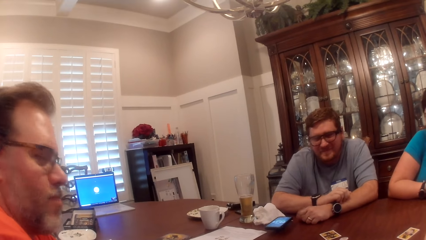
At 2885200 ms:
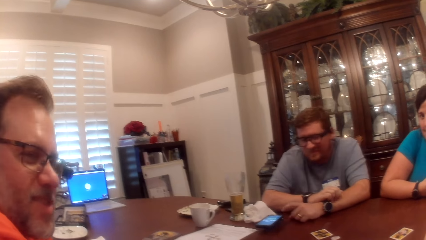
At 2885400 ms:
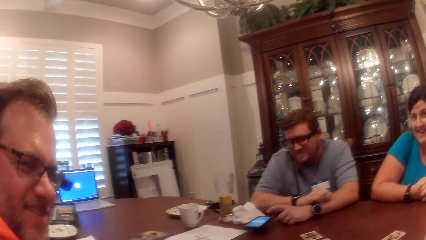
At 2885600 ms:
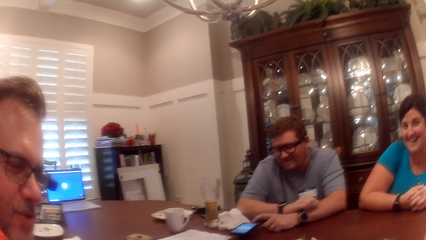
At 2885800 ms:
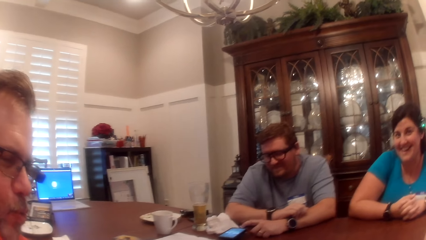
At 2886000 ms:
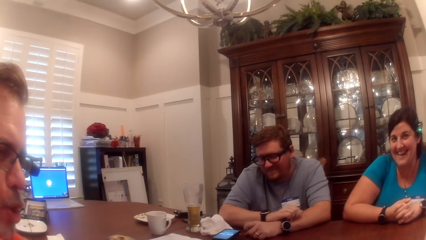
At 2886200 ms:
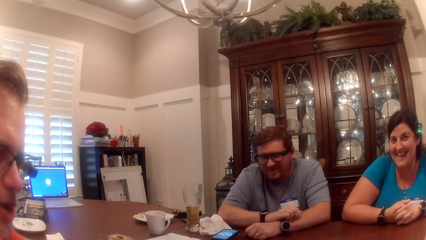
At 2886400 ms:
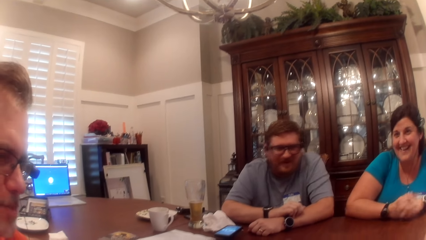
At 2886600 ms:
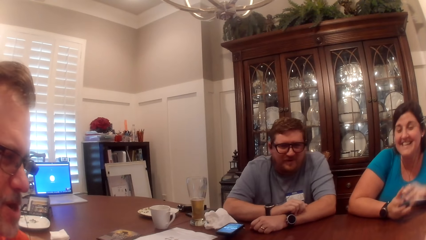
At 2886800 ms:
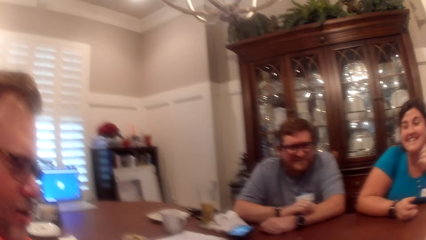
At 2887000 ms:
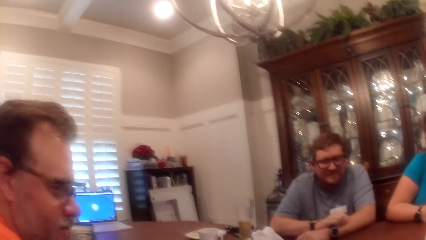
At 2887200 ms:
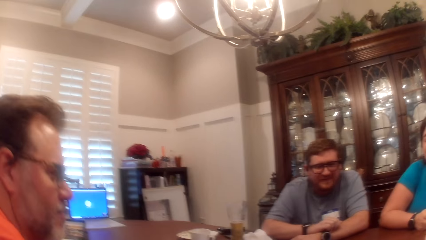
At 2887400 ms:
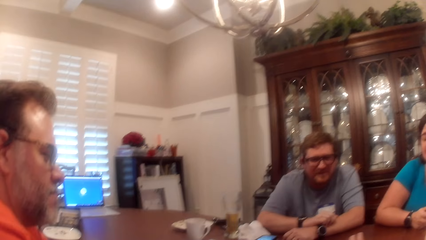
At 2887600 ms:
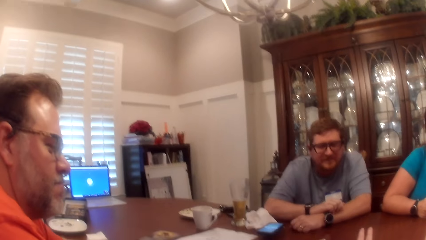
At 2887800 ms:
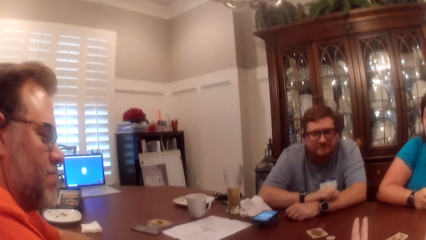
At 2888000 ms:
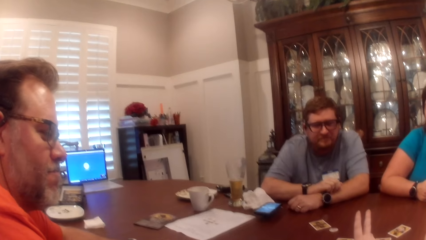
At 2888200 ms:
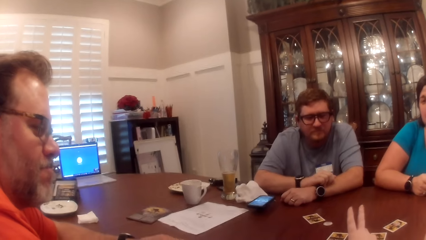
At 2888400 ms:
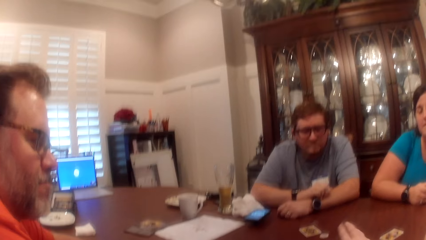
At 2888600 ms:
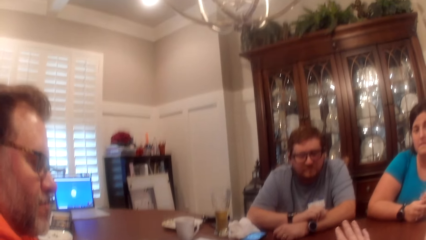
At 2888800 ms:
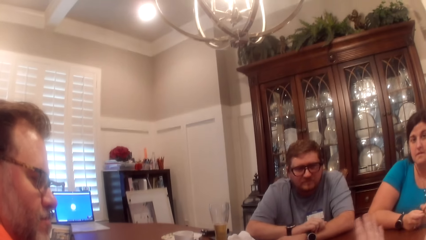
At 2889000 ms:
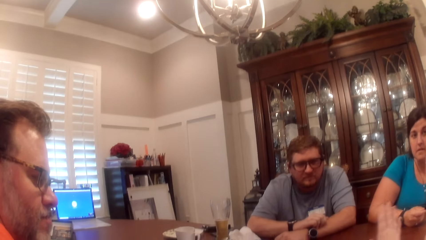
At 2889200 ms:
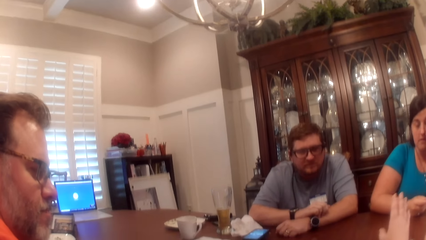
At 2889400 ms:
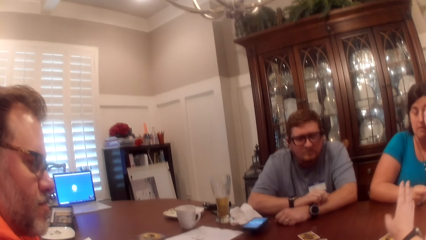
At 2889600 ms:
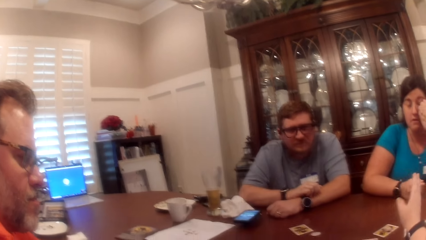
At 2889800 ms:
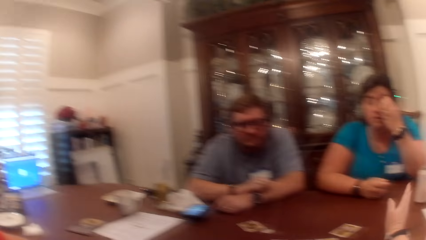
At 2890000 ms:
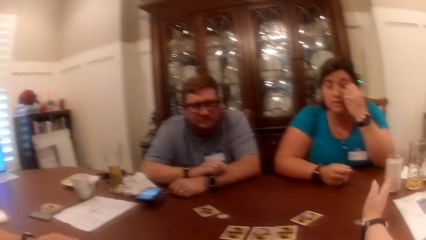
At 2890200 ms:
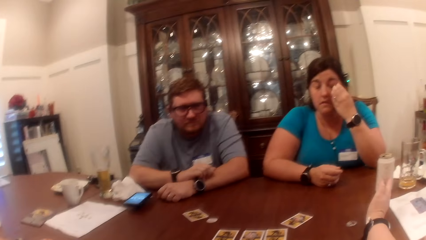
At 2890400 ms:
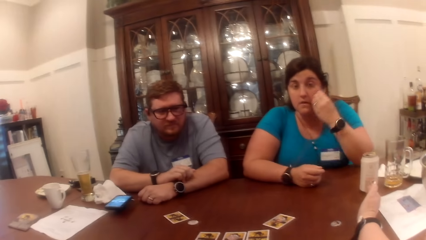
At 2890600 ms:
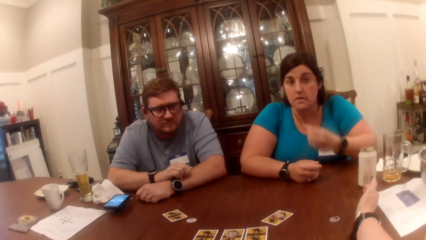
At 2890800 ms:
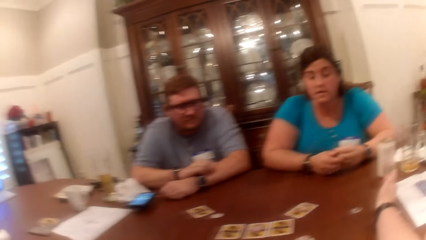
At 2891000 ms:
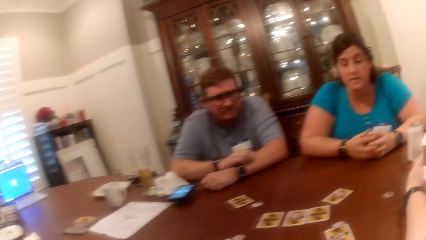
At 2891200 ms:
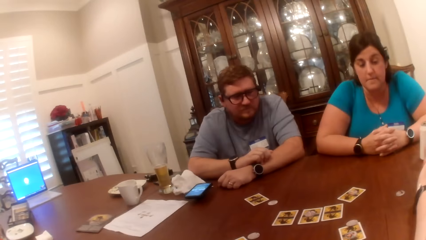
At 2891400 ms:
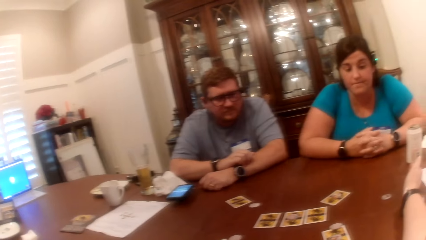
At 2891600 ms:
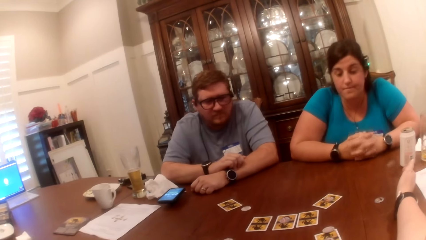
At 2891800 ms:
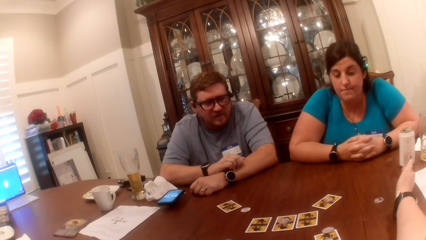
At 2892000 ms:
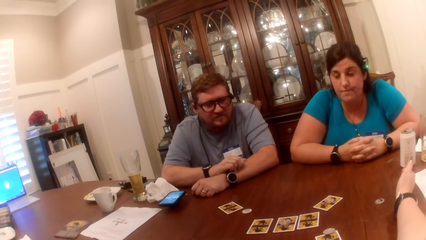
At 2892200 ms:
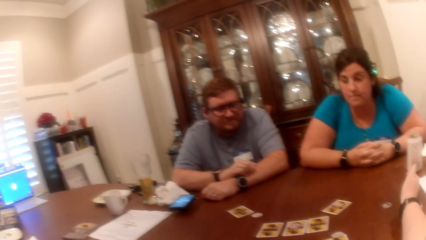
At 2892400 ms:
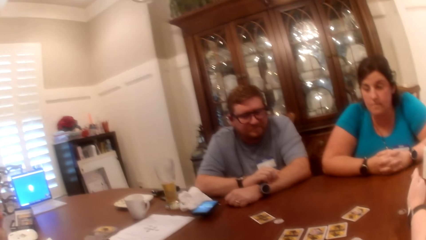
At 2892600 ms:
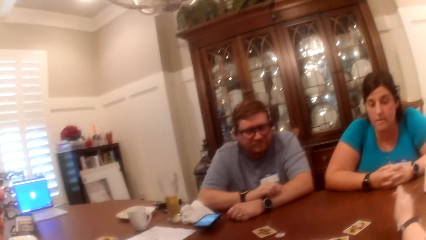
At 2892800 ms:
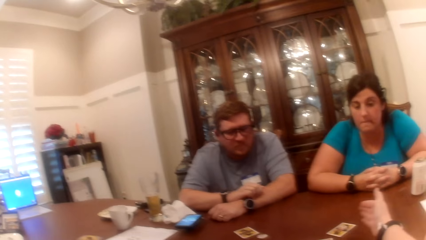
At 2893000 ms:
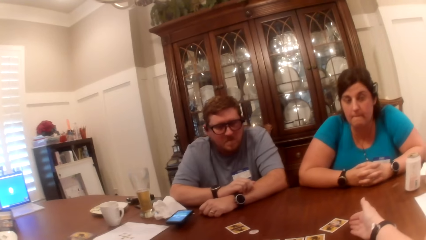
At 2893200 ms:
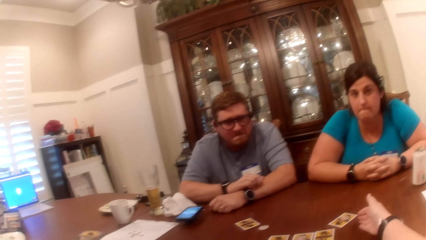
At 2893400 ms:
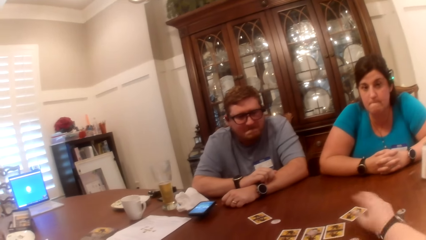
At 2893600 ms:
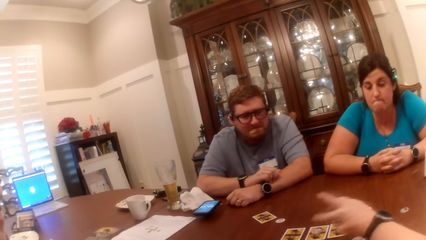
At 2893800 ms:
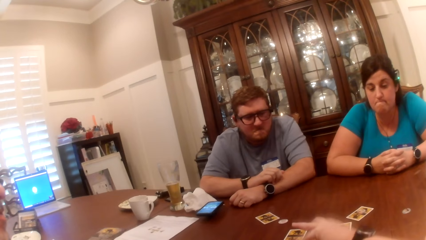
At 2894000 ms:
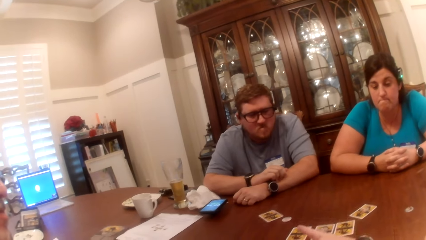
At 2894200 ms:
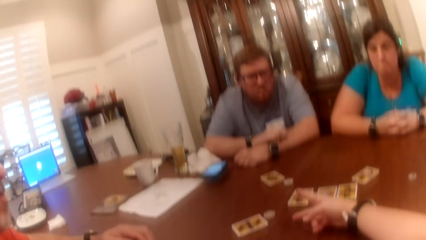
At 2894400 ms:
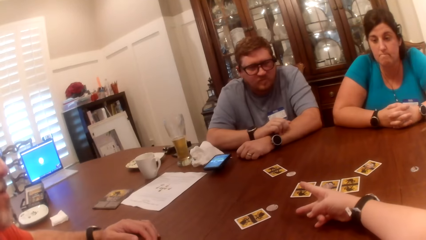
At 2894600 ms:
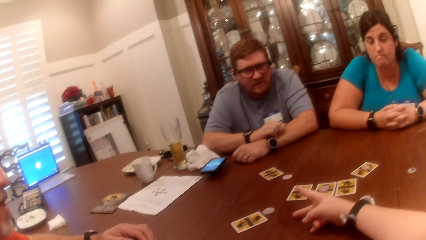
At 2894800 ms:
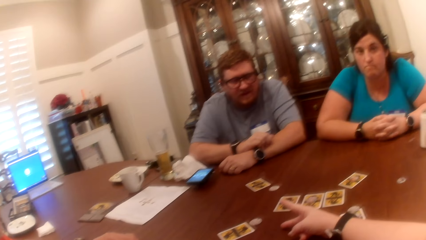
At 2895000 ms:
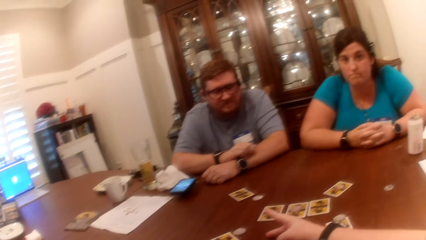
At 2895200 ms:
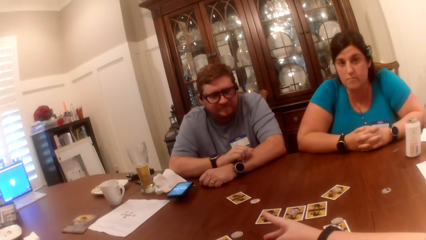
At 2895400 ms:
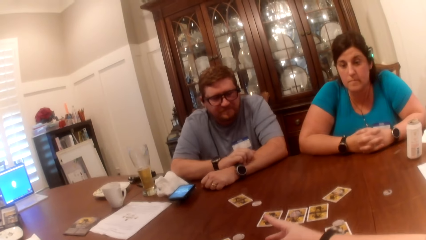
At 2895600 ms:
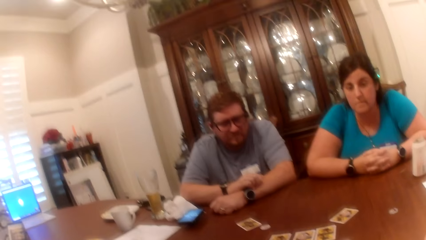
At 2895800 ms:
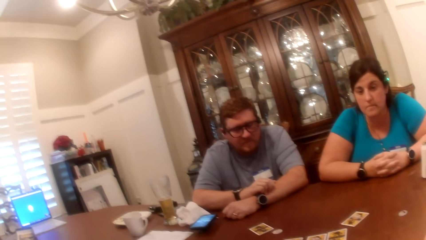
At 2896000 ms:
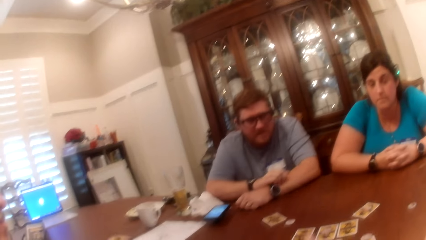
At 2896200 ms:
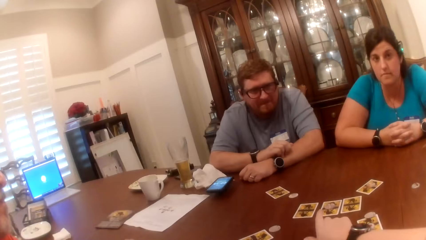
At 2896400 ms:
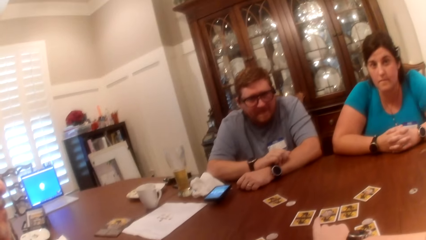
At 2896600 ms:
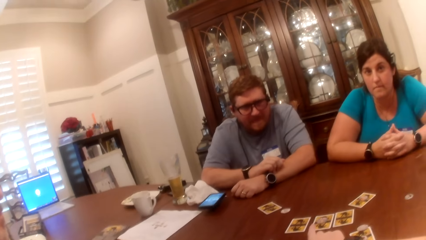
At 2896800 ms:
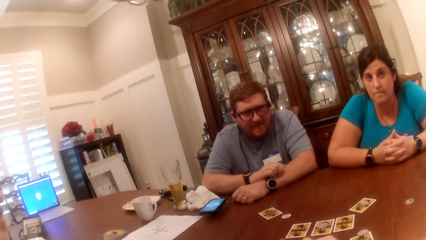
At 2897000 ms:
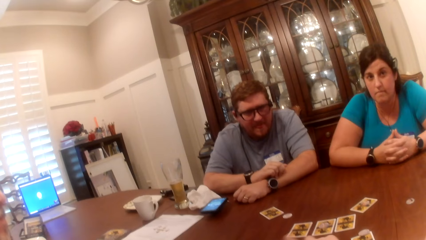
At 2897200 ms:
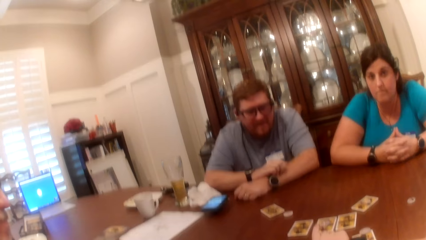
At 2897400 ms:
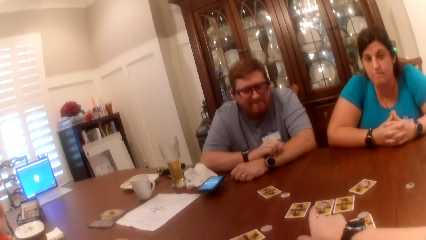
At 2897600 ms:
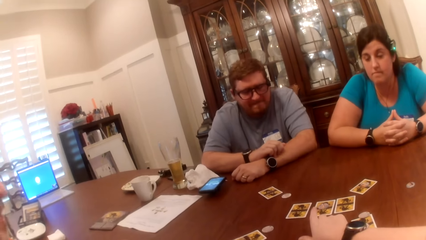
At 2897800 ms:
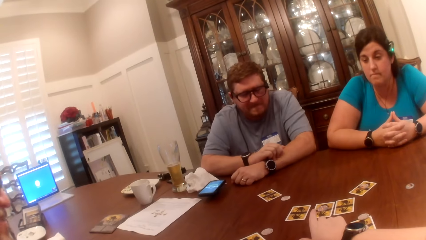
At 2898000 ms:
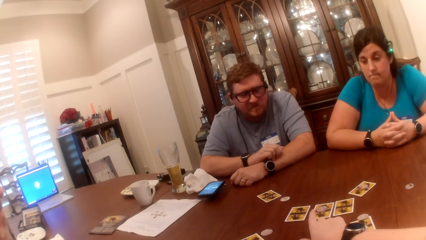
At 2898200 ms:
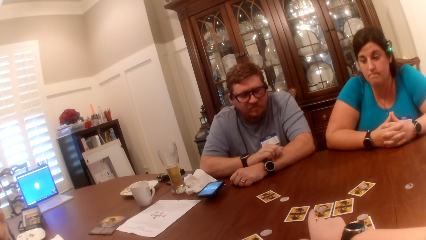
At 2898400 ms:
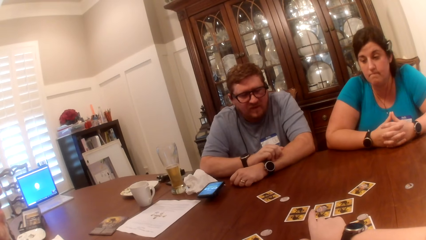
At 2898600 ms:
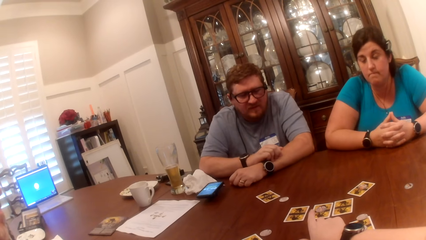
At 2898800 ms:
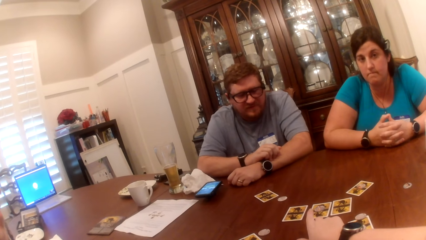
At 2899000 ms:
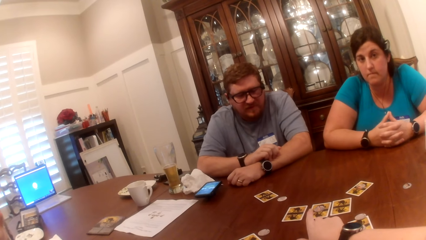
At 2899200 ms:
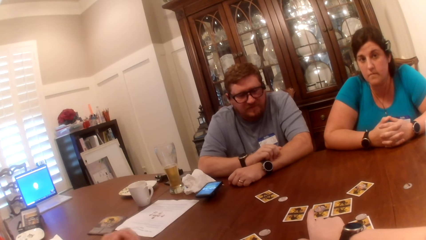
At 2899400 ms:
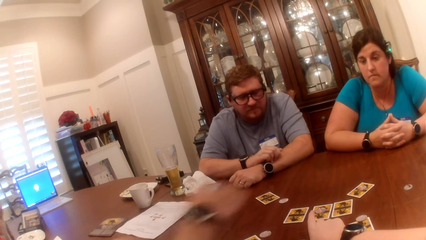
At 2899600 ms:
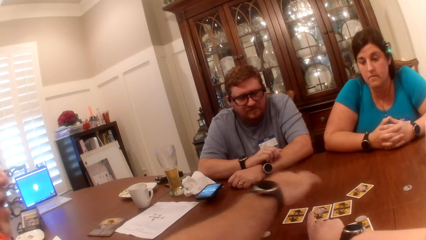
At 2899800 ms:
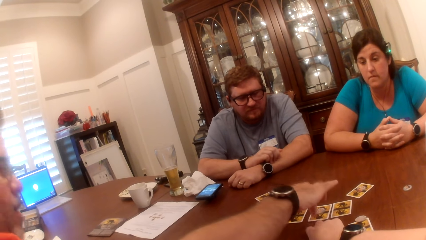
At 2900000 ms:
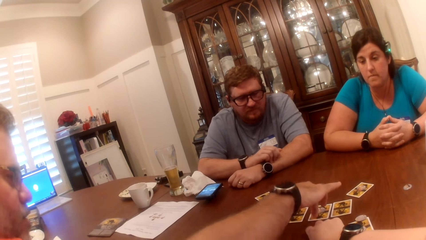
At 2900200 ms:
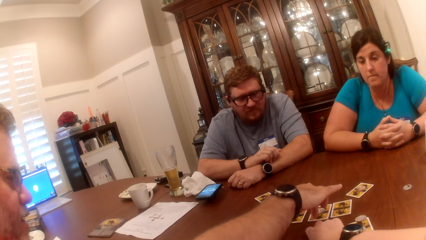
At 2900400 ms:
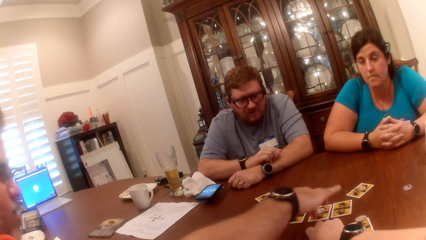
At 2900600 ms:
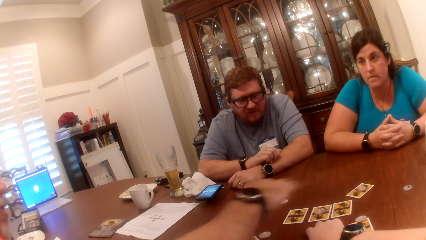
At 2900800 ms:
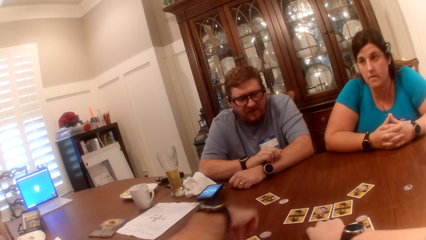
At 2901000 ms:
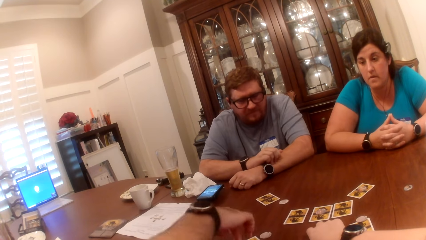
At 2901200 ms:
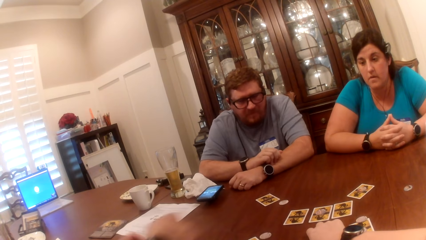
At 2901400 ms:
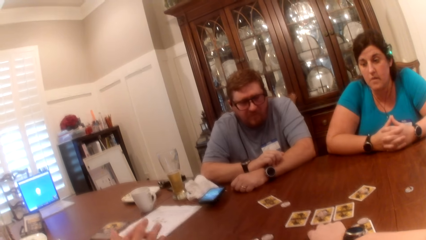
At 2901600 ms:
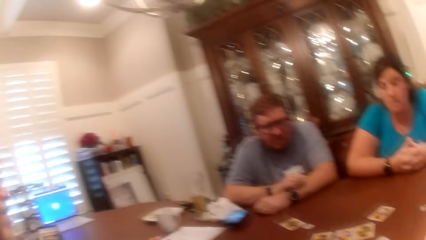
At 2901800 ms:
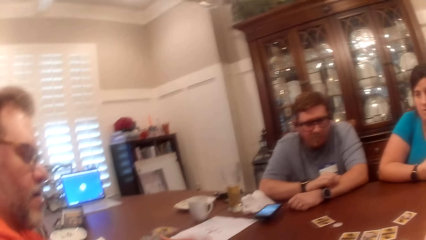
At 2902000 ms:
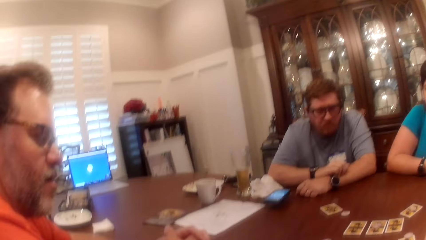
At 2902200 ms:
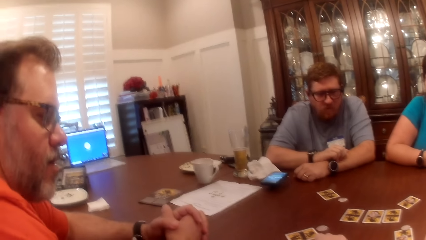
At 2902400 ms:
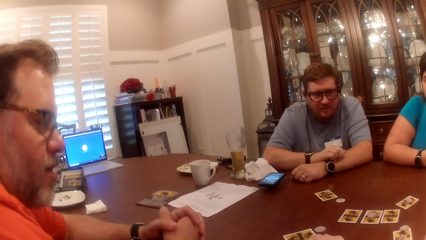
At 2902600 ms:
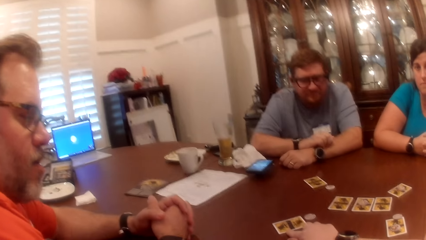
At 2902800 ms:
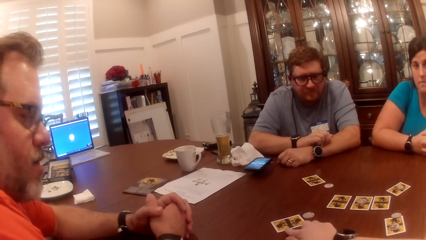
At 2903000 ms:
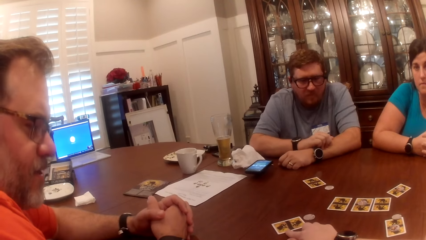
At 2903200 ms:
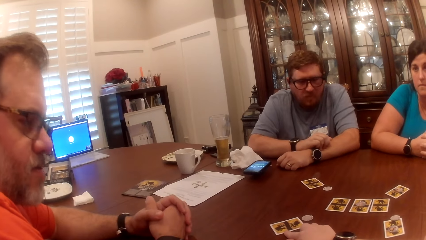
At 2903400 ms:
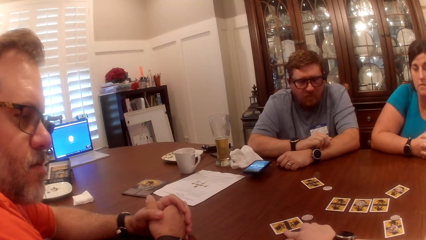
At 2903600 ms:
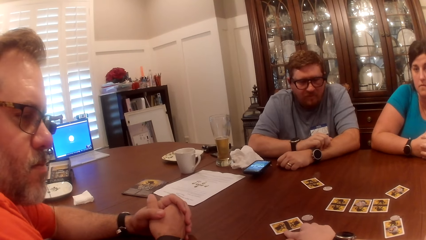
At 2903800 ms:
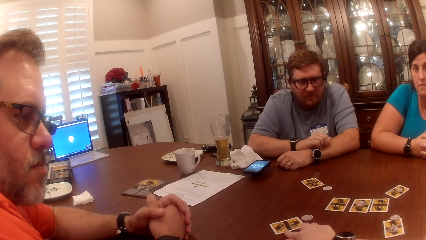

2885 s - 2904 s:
The camera wearer makes a gesture with her right hand. She points towards the cards on the table with her right hand. A man touches the card on the table with his right hand. The man touches the card on the table with his right hand again. The camera wearer points towards the card on the table with her right hand. She, a woman, another man and a third man converse.
